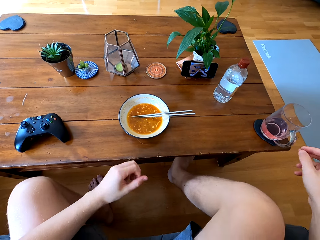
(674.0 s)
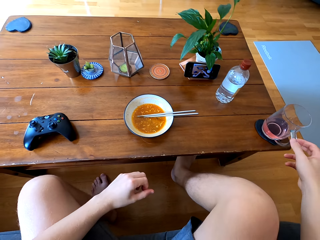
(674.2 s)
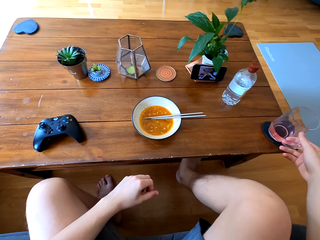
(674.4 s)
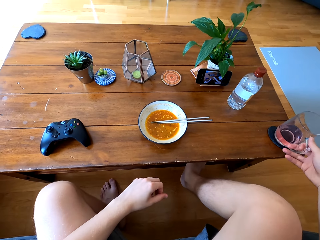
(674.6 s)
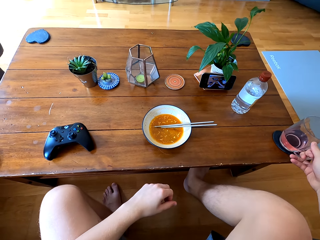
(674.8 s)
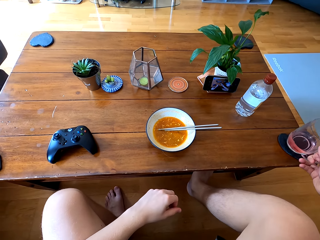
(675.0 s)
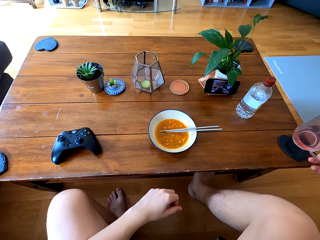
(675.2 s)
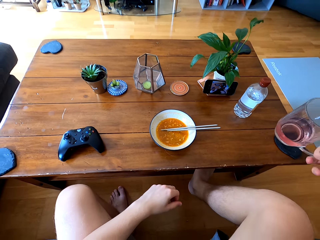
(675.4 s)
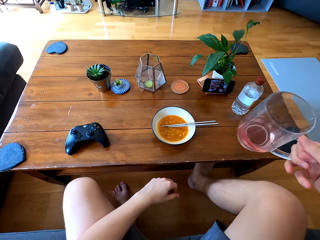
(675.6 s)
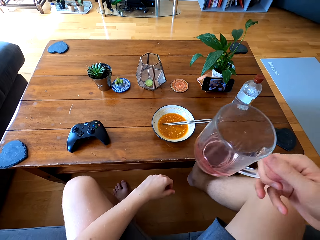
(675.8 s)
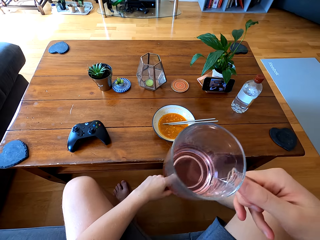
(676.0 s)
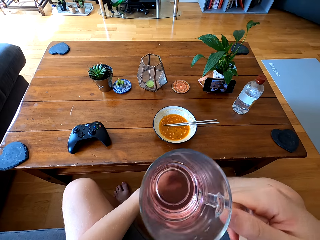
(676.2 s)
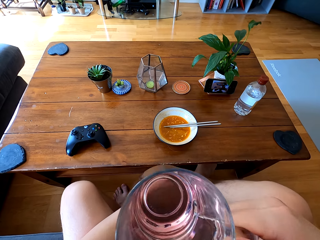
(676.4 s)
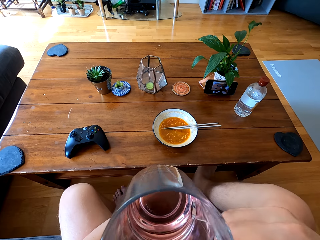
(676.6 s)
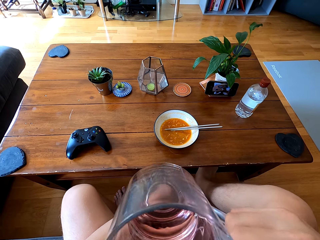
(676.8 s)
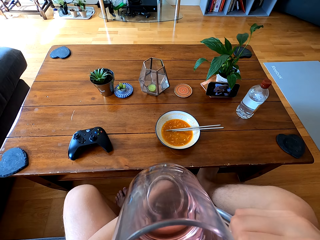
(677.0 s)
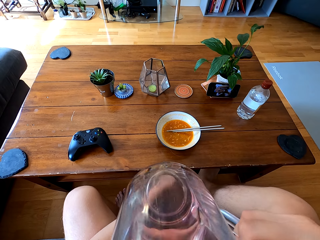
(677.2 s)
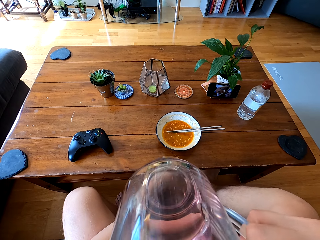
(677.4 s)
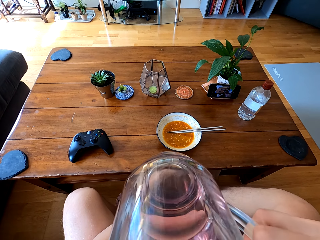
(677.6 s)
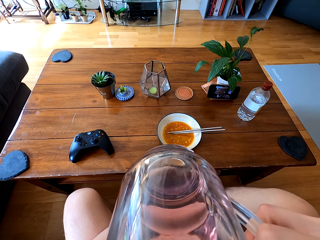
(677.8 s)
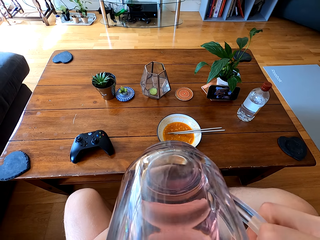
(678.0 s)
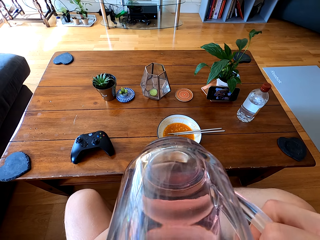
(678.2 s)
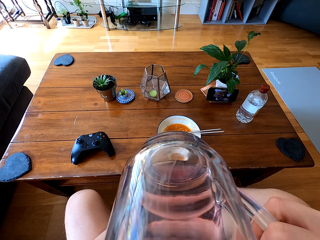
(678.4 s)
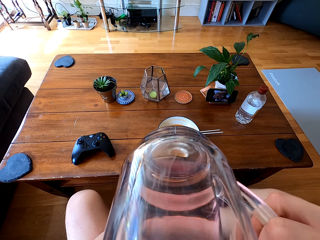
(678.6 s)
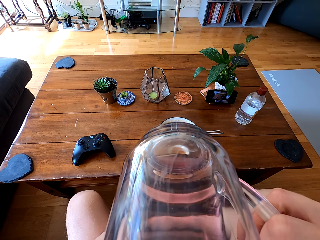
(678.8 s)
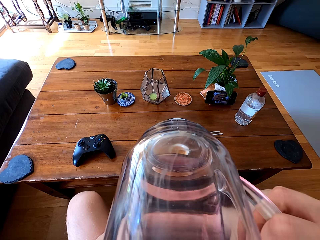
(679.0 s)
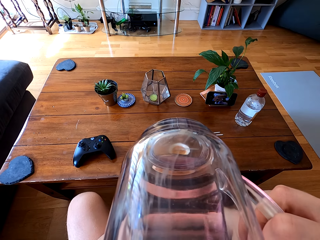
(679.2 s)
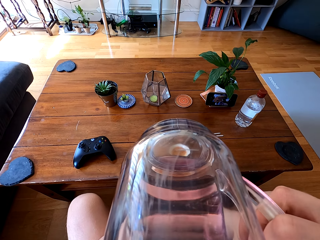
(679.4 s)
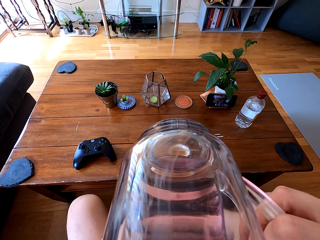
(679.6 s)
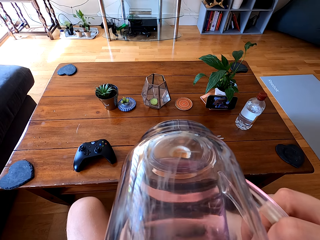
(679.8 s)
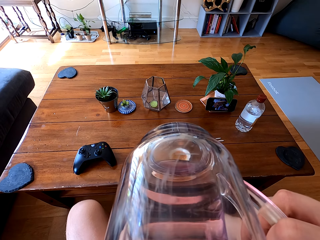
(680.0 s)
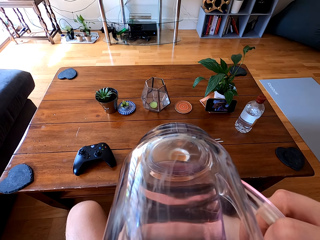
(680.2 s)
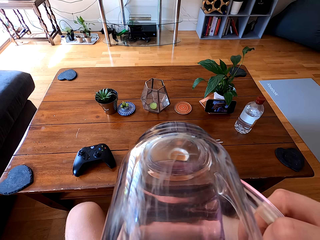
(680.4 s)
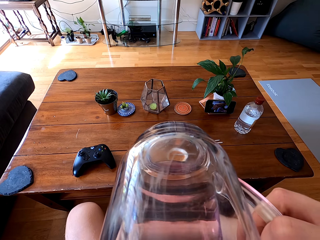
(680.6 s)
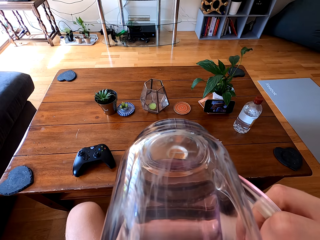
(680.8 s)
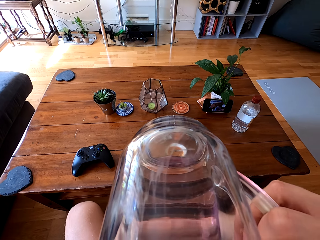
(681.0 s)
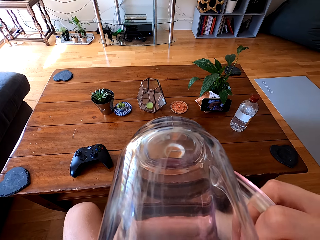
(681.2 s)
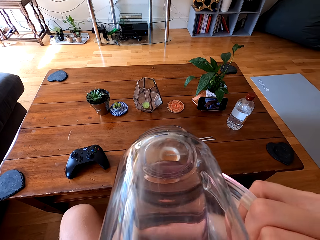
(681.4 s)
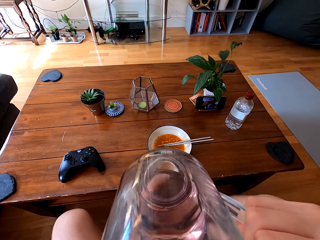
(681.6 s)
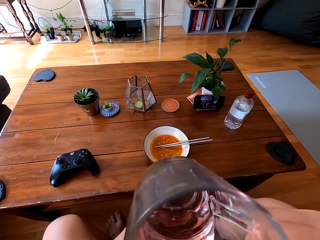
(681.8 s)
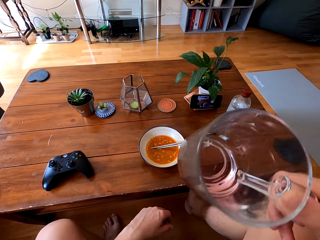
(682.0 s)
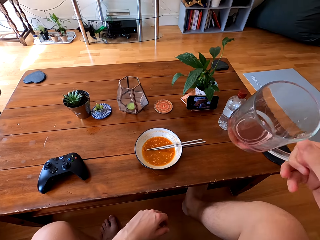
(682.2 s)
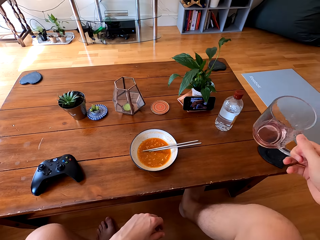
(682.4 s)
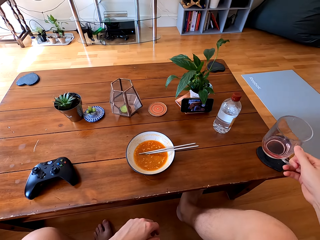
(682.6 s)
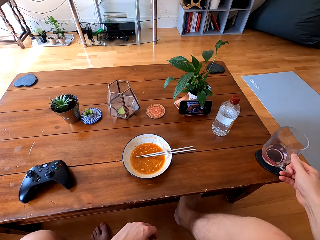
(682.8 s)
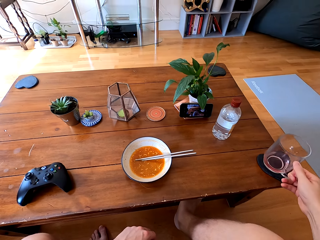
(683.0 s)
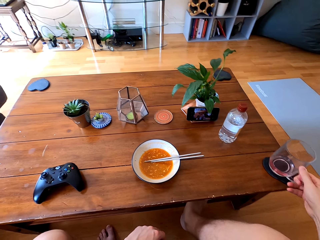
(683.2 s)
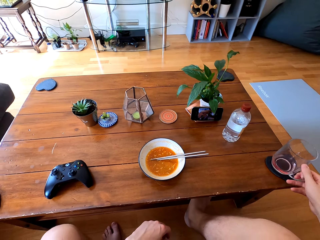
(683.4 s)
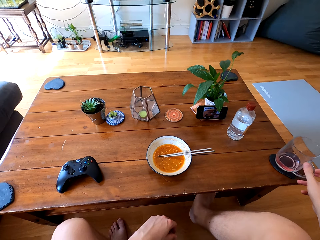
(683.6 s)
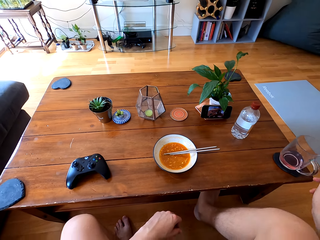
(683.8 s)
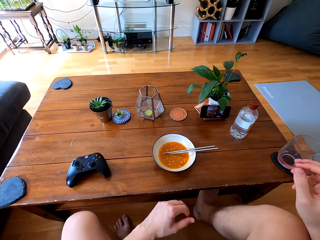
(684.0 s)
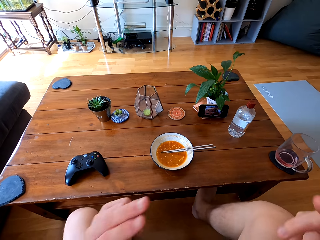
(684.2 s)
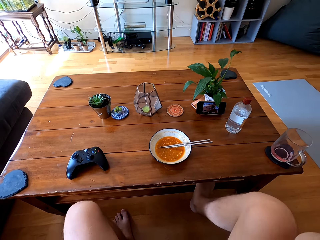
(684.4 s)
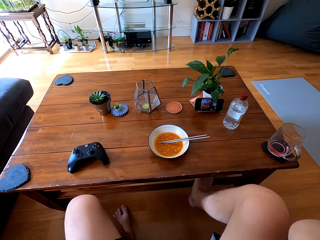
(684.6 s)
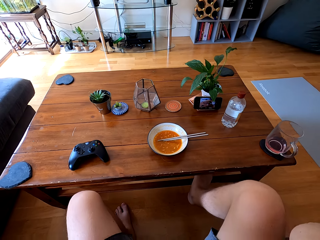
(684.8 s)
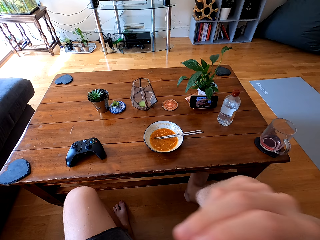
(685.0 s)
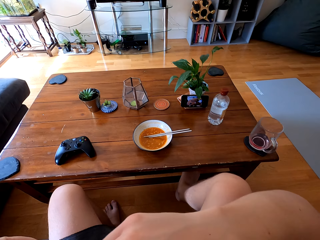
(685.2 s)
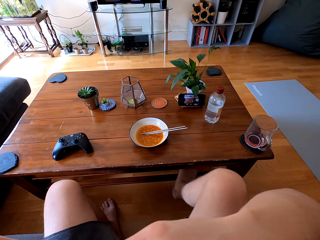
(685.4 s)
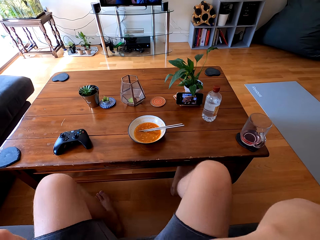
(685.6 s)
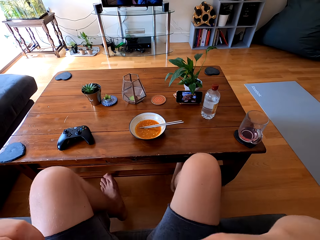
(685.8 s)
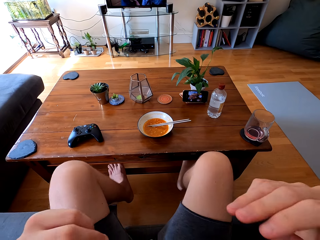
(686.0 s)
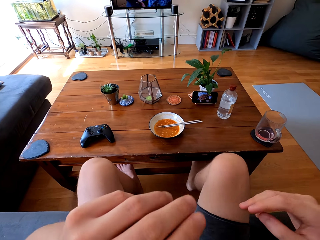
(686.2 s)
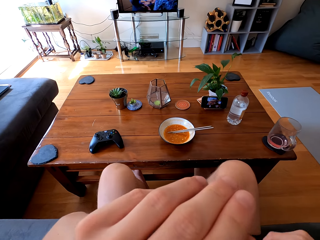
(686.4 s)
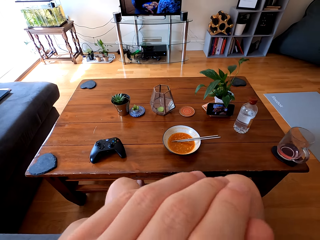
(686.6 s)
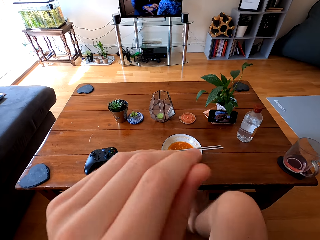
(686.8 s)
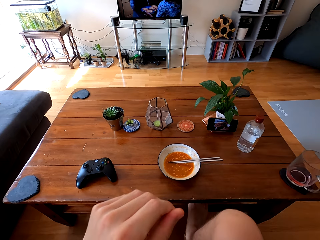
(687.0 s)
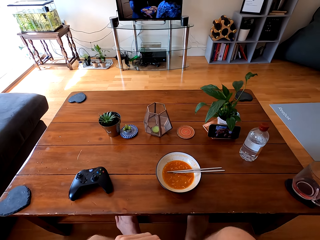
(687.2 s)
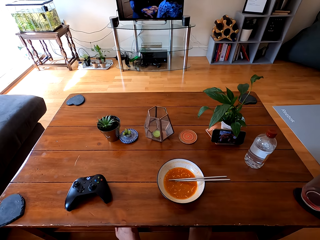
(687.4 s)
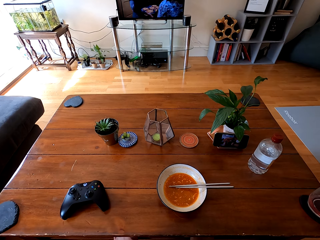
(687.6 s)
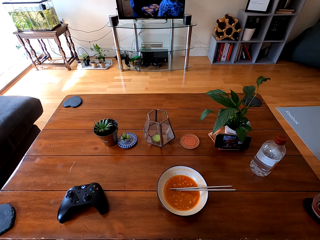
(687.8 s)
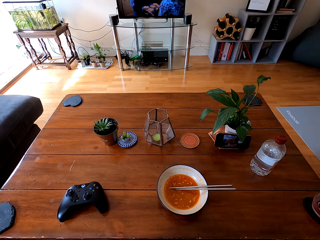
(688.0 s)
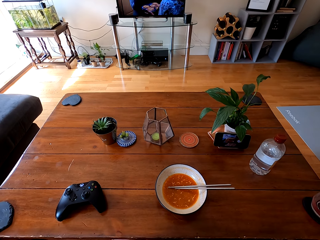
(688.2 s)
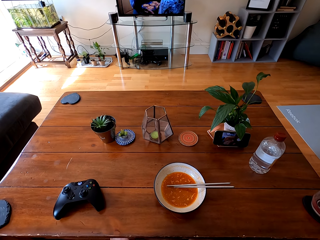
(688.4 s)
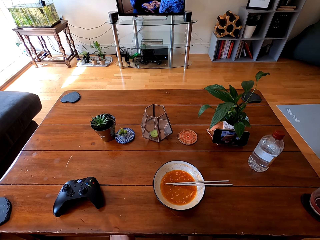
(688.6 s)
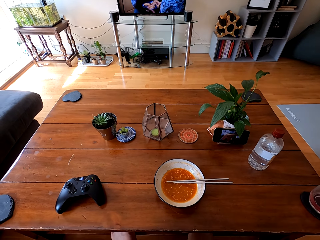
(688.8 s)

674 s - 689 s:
The camera wearer picks up a glass of juice. He drinks the juice. He puts the glass on the table. He wipes his mouth.

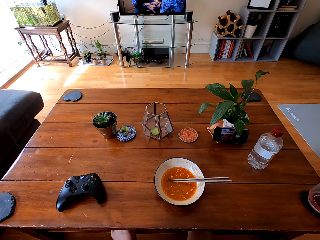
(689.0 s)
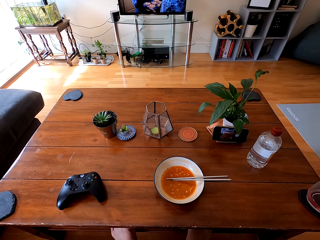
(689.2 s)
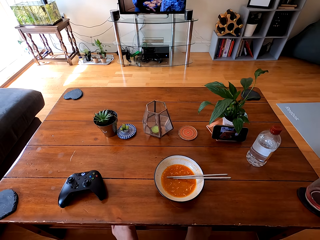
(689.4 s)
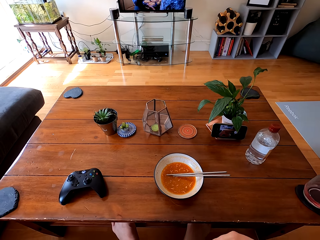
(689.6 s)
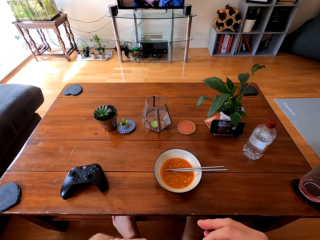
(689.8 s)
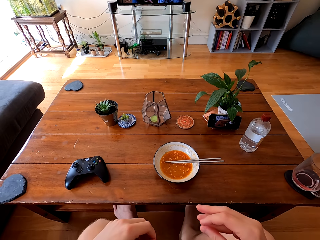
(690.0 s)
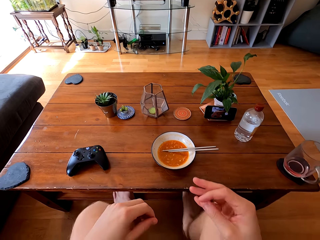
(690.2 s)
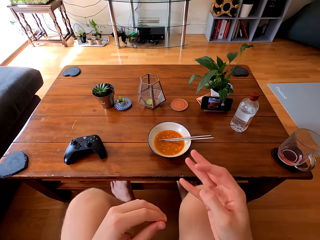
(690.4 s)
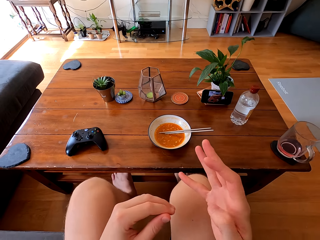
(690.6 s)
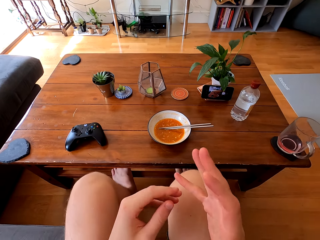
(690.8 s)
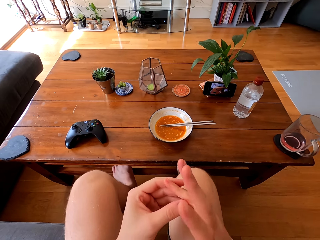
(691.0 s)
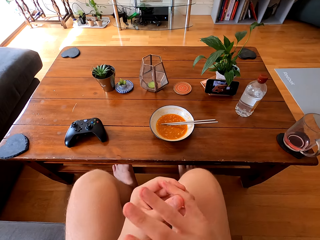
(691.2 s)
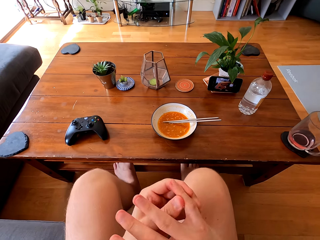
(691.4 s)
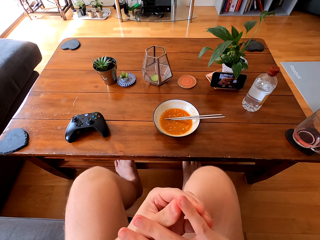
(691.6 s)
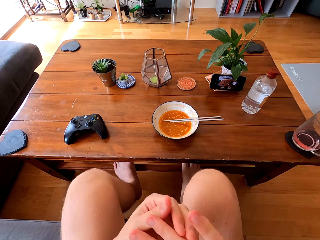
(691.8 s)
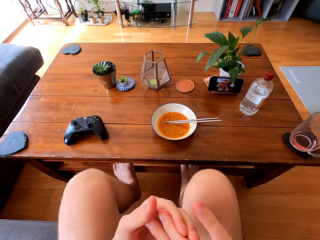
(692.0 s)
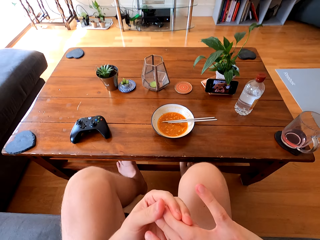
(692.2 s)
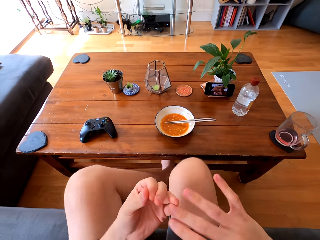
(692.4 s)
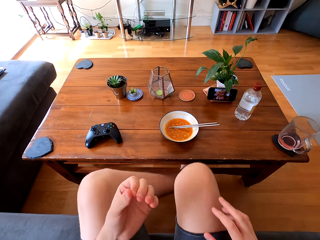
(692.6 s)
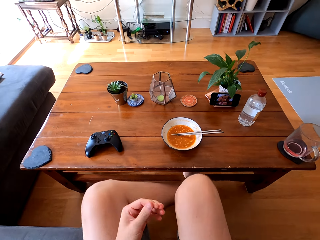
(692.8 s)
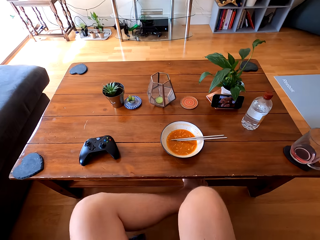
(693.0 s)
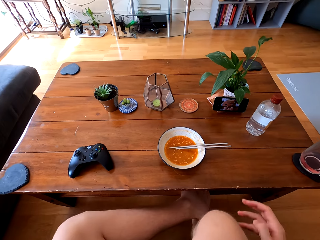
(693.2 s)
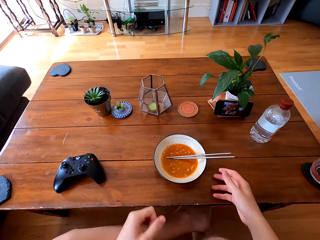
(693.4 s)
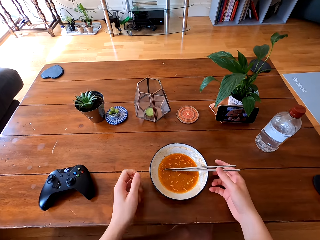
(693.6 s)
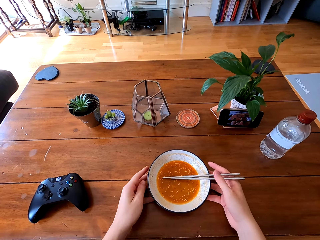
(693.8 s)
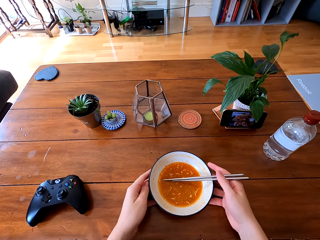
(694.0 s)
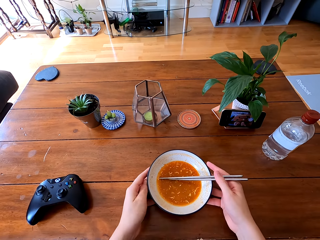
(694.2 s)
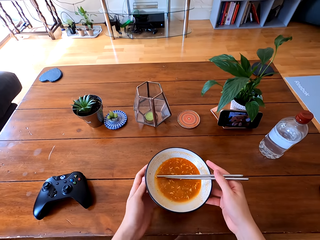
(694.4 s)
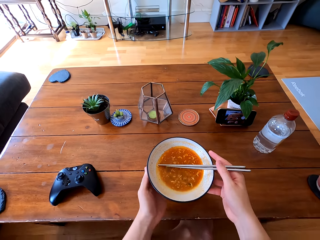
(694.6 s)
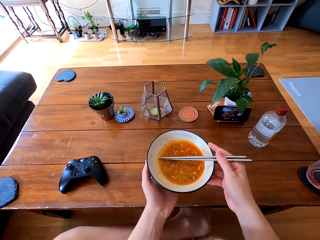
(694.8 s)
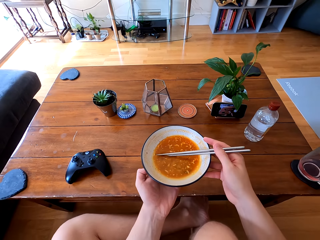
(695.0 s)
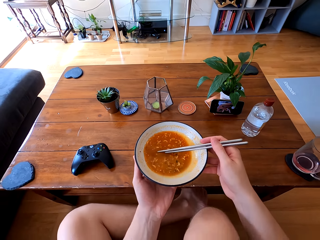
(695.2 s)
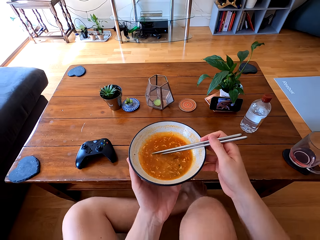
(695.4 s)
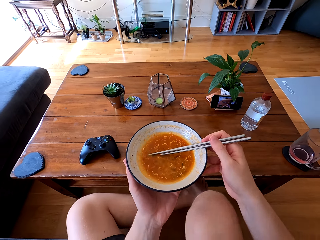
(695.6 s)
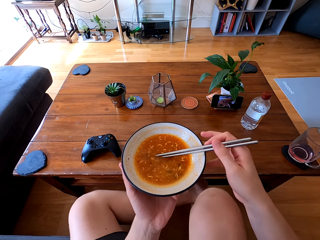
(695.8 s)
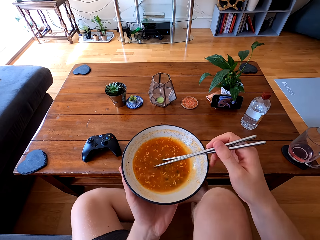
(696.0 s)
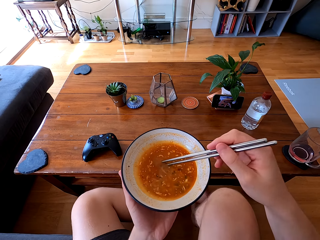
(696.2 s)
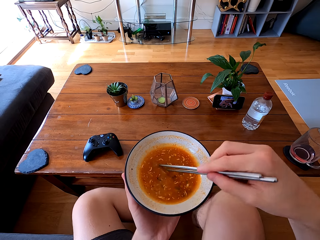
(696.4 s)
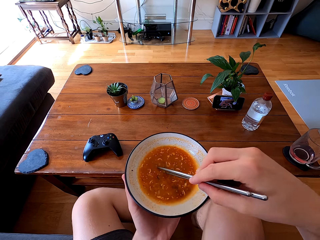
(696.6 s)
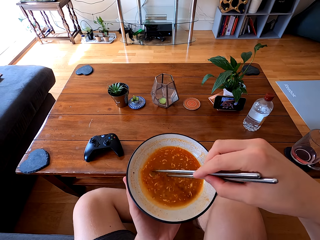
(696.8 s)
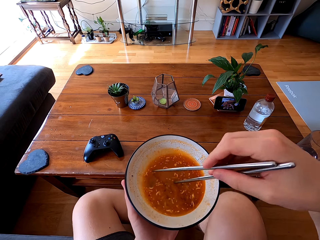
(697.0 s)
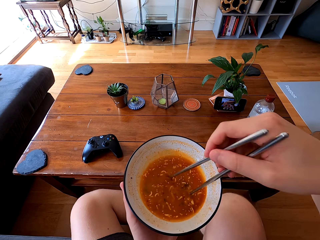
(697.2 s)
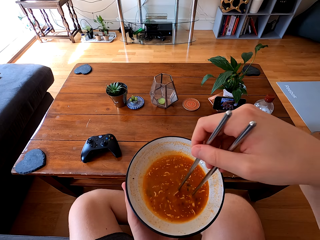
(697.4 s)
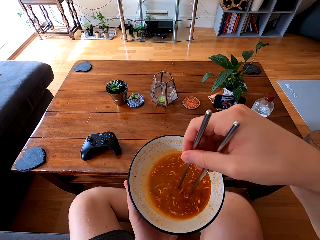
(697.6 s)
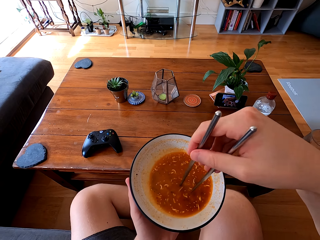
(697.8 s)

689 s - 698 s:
The camera wearer watches the television. He looks at his fingers. He holds the plate. He picks up the bowl of noodle soup.
